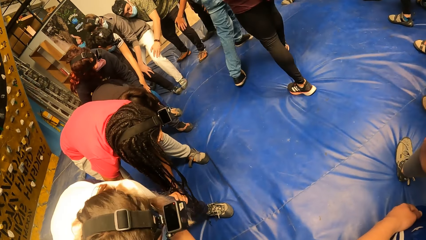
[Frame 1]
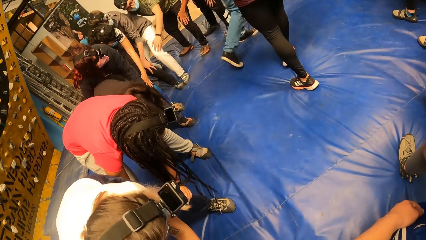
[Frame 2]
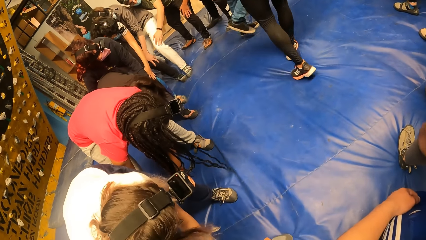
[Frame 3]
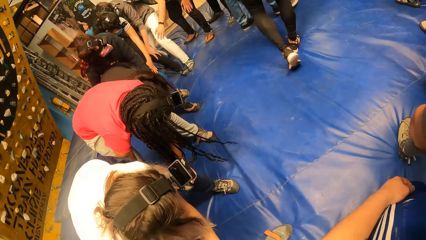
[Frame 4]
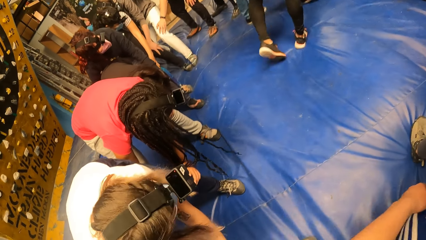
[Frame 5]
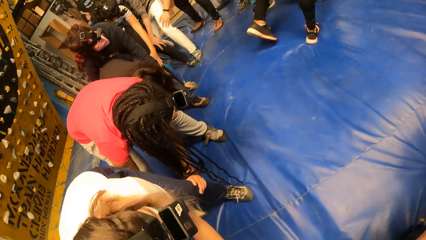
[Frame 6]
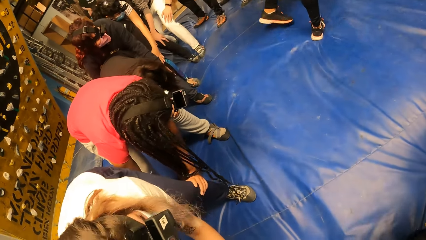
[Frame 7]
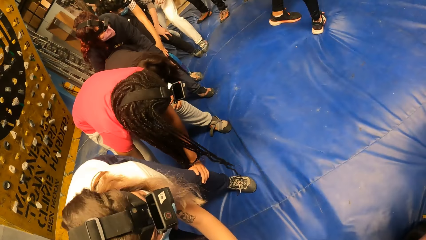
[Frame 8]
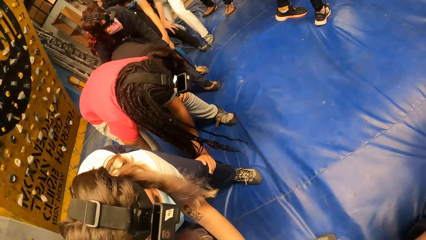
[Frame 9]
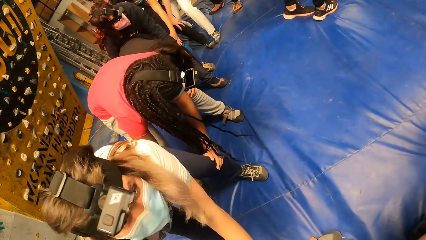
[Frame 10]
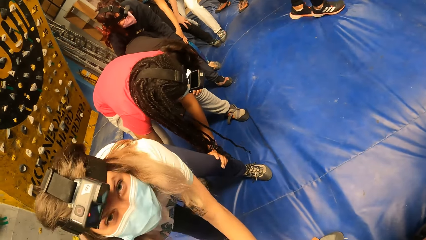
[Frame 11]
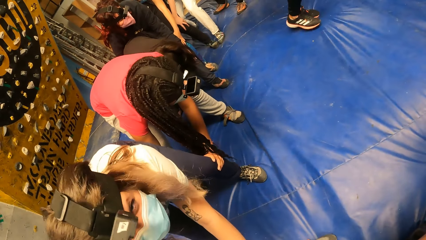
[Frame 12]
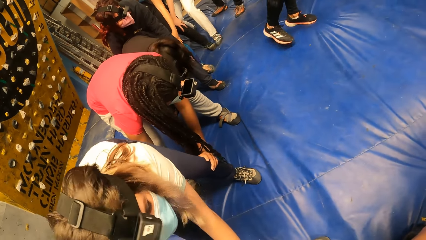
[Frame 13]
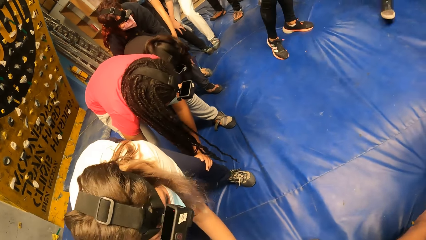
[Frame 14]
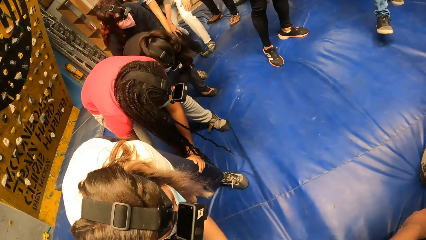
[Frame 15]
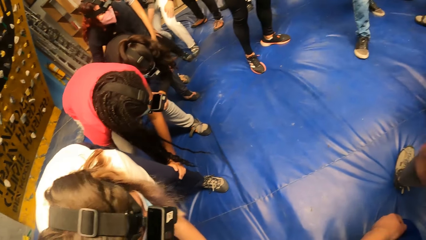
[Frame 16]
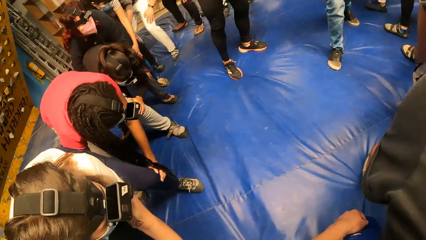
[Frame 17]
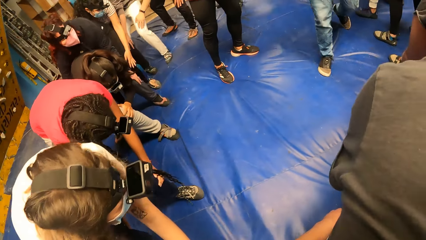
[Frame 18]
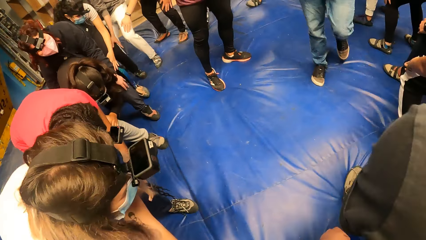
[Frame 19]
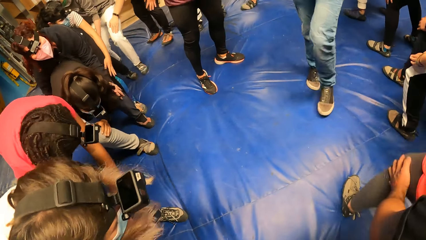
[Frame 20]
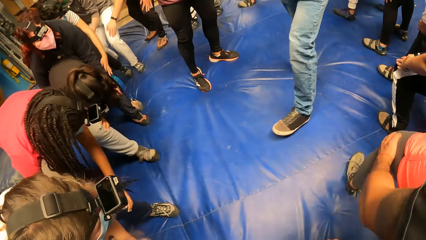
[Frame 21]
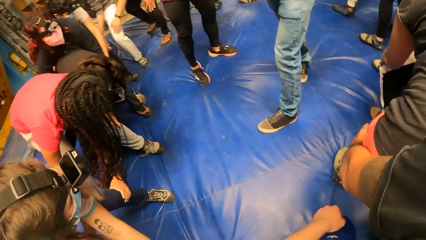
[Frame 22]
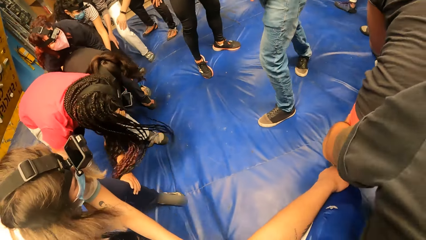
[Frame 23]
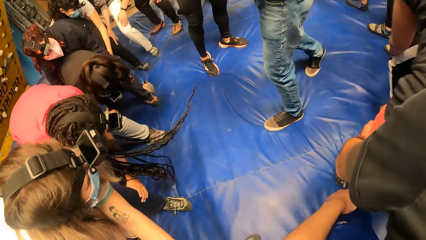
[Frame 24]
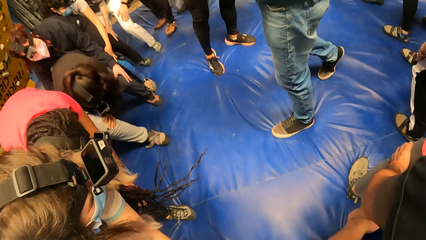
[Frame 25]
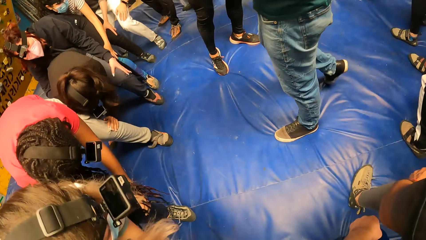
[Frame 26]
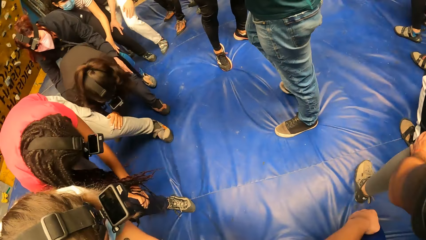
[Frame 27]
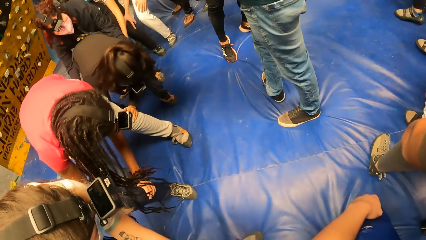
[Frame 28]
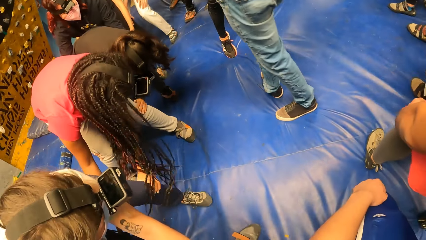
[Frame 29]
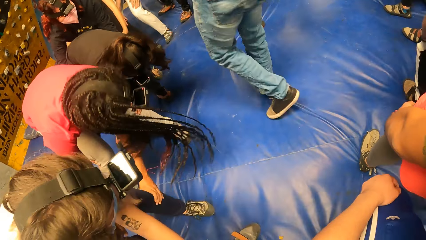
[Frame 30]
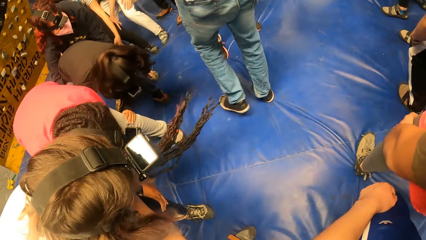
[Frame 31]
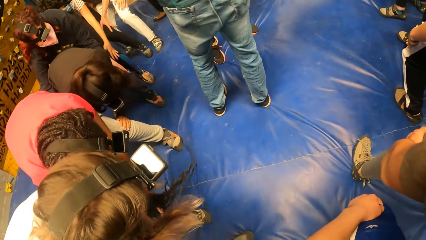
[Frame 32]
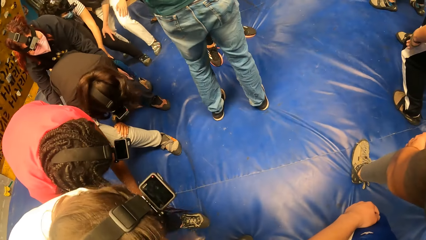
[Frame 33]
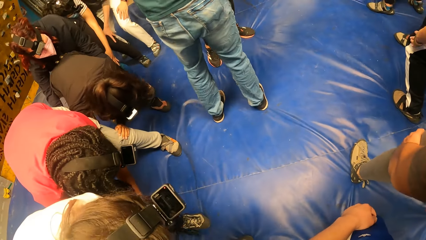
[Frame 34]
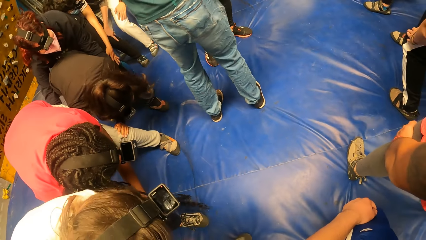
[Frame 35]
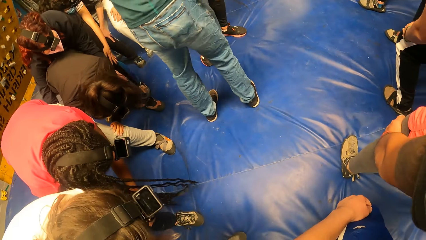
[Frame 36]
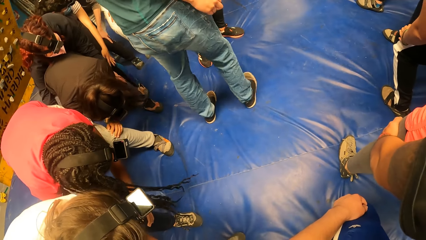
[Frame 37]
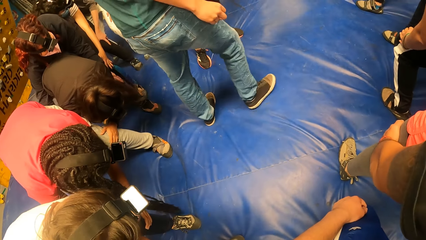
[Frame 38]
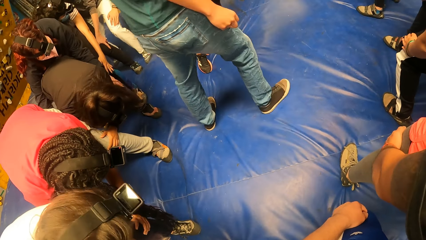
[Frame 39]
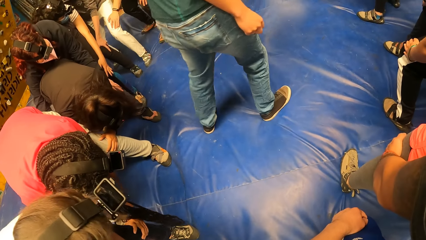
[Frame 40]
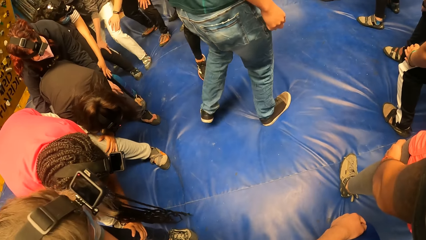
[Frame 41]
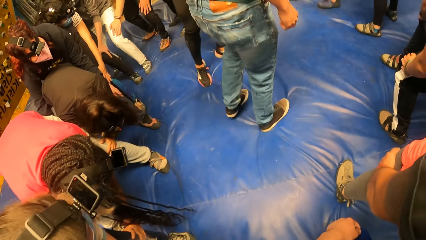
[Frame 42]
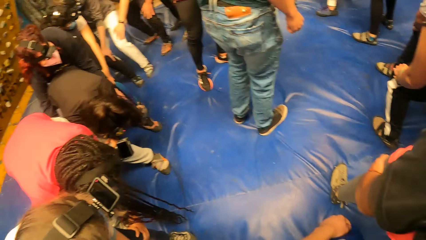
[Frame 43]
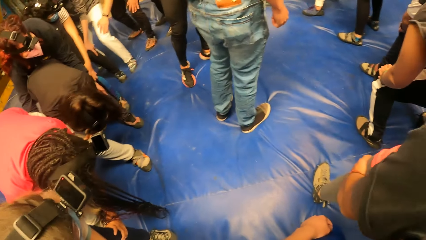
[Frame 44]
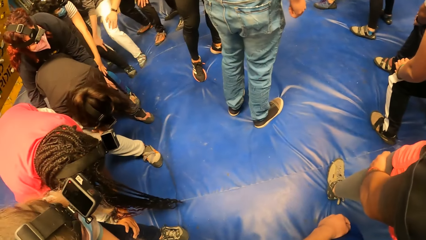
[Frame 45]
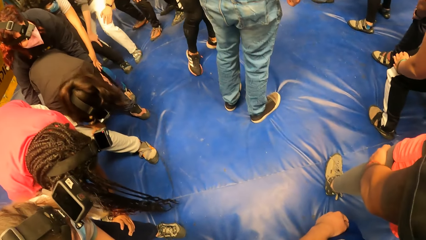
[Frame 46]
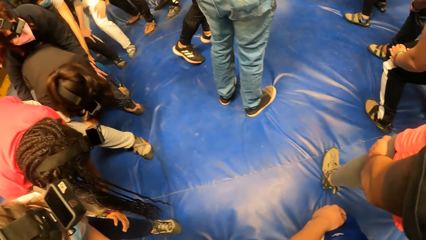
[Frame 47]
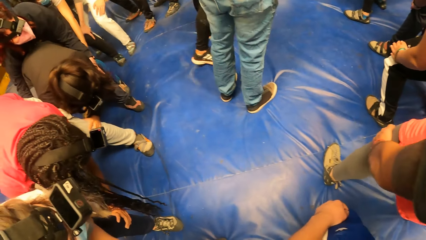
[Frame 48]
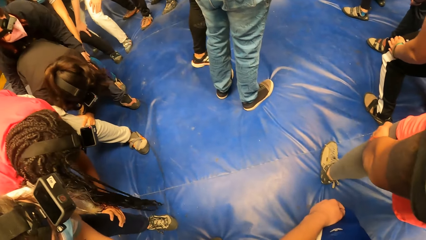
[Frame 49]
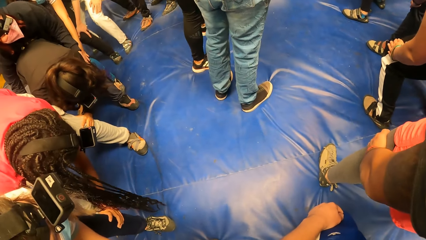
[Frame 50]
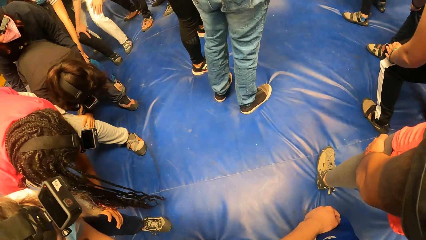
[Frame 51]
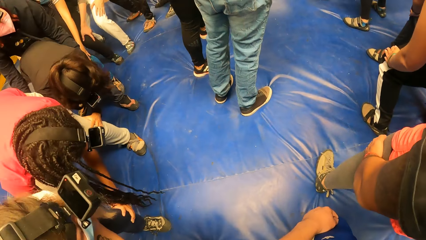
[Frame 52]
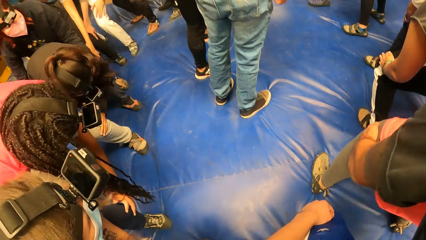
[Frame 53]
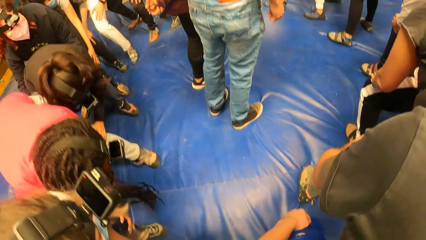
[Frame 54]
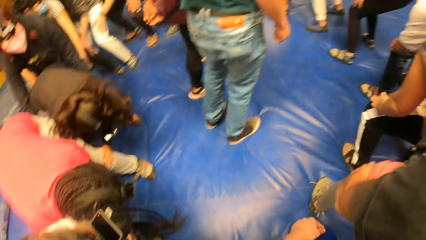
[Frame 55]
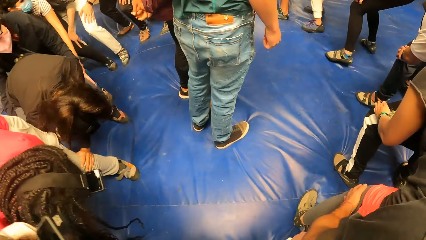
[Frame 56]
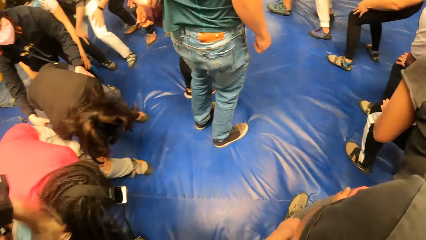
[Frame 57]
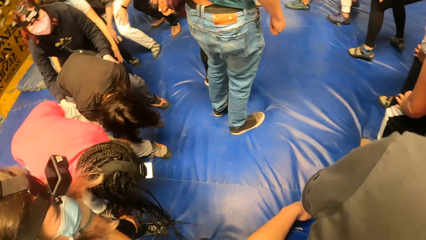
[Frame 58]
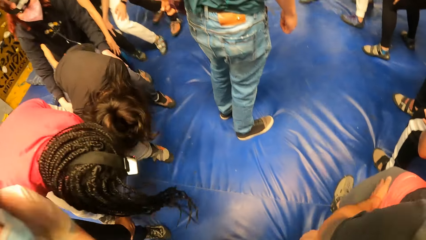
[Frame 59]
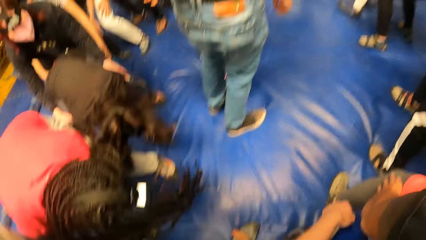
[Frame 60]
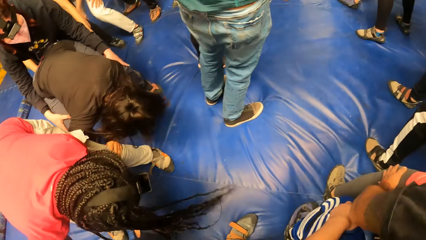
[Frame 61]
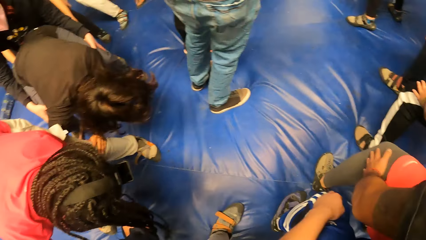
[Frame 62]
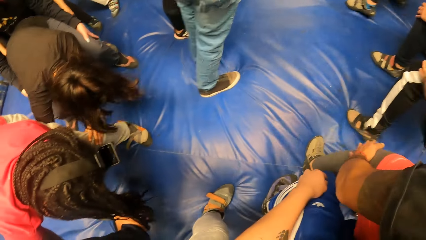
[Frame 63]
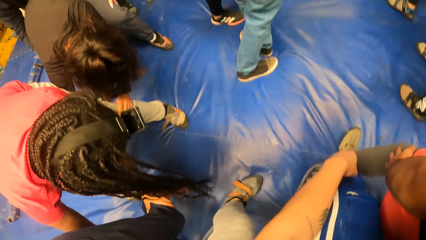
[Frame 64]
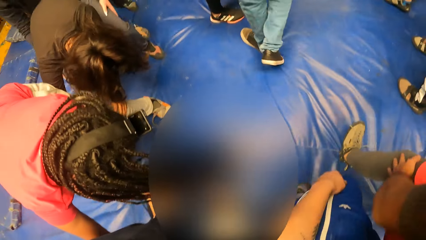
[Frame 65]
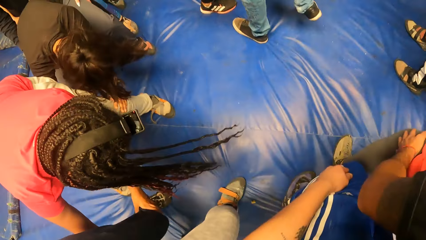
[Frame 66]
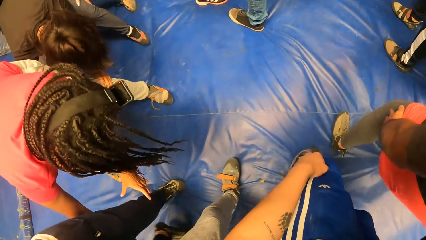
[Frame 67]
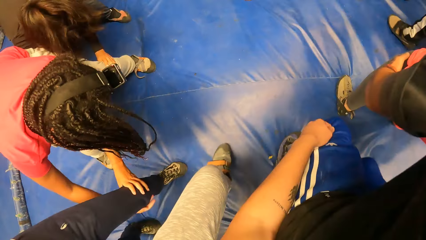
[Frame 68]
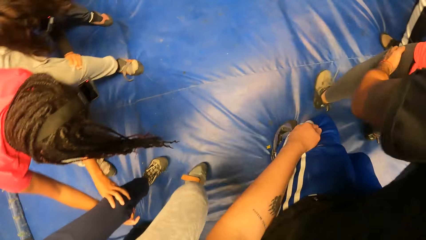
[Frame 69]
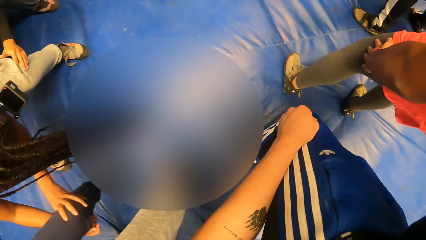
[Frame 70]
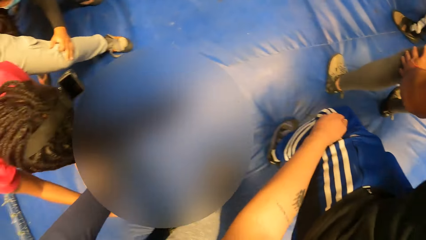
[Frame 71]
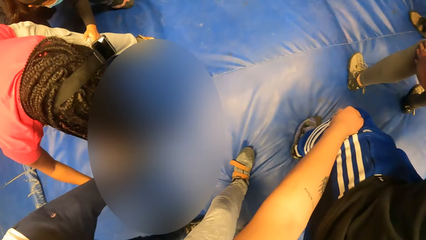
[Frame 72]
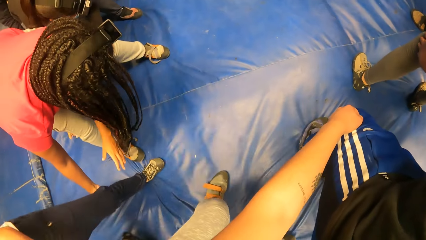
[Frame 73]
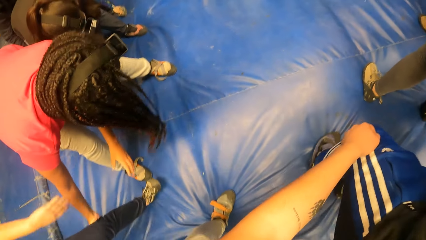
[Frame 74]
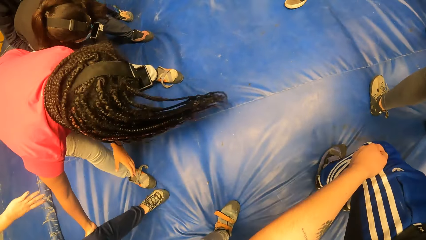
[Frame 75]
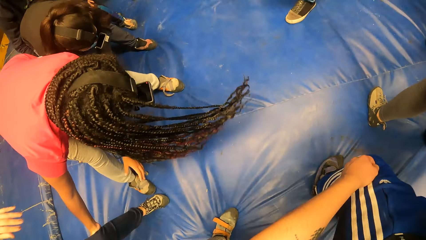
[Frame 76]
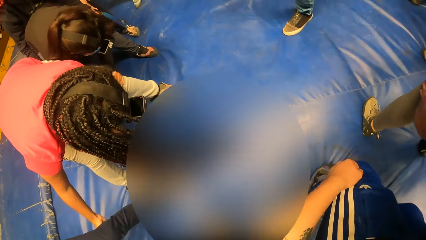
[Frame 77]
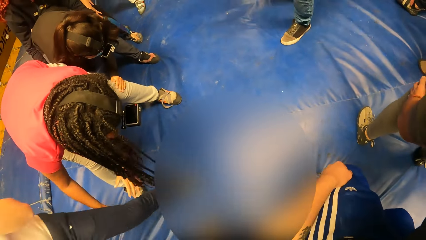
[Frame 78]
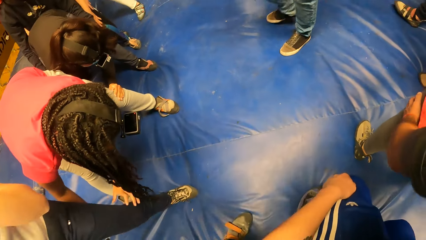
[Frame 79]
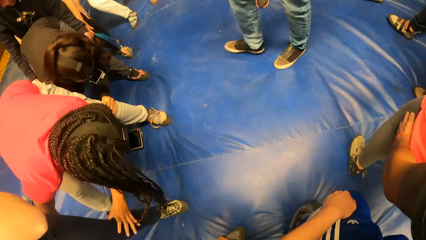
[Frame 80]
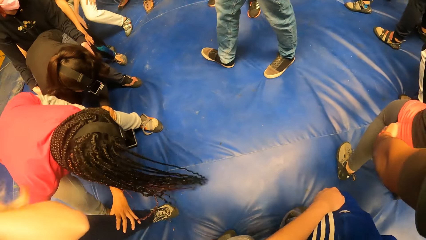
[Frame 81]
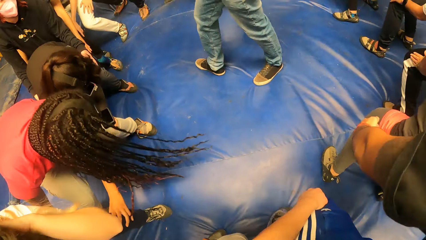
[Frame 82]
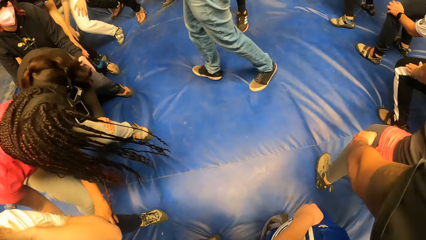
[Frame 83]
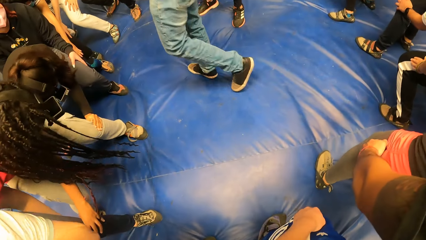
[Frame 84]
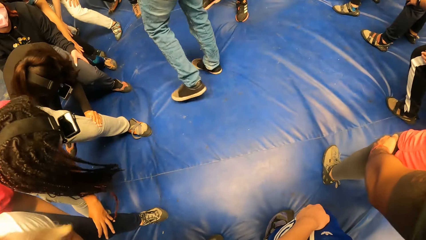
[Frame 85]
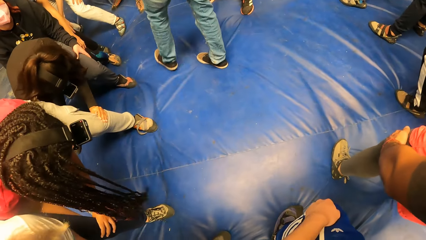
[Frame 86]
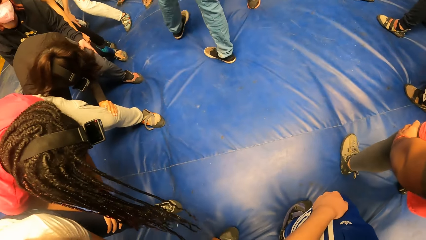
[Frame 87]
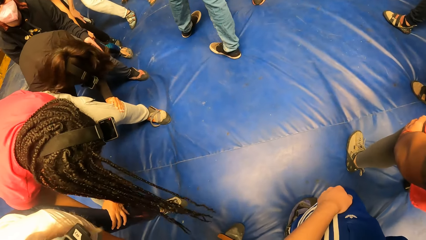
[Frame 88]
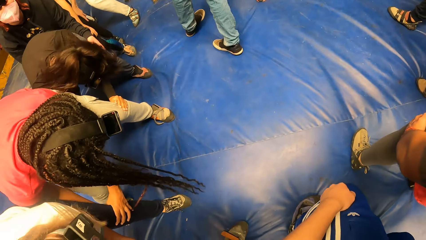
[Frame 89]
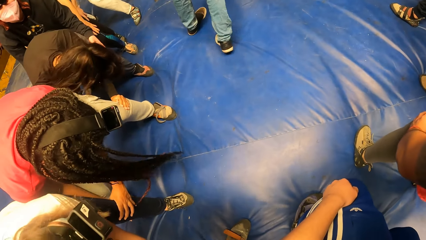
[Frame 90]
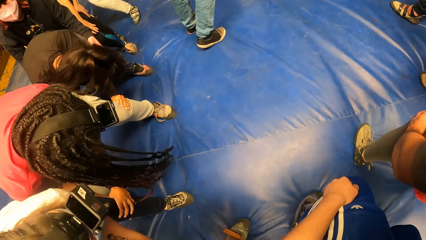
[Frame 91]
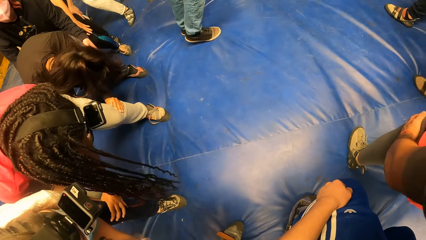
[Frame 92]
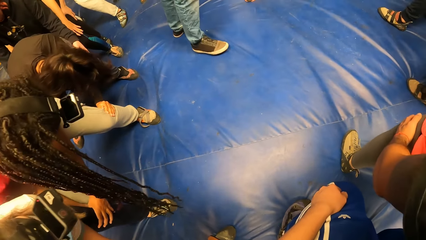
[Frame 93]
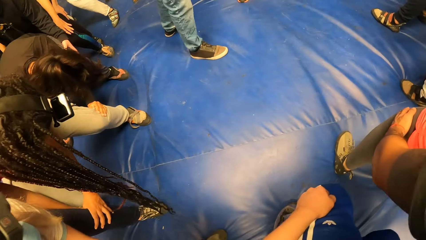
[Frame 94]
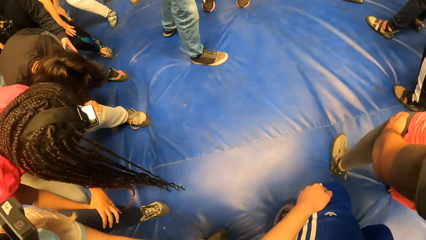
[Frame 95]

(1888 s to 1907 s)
A man walks around the room. The camera wearer walks around the room. They jump along the line. The man walks around the room.
